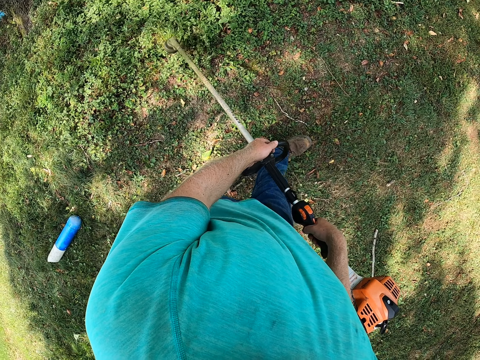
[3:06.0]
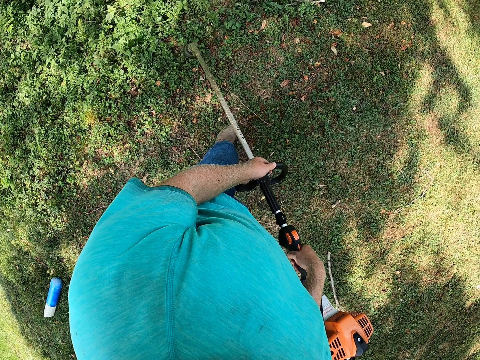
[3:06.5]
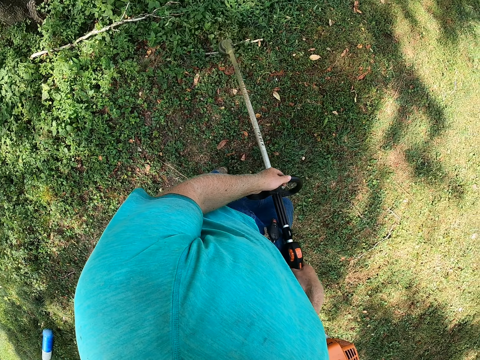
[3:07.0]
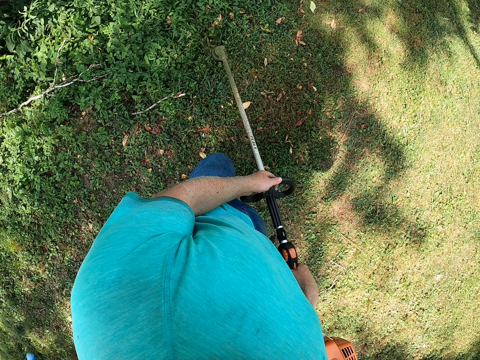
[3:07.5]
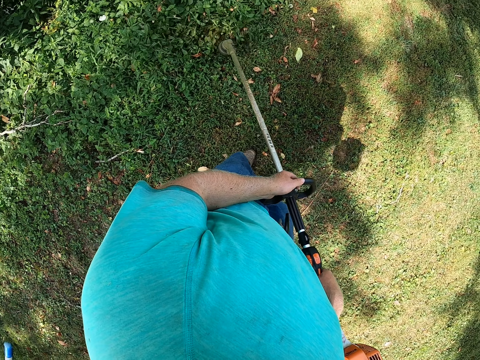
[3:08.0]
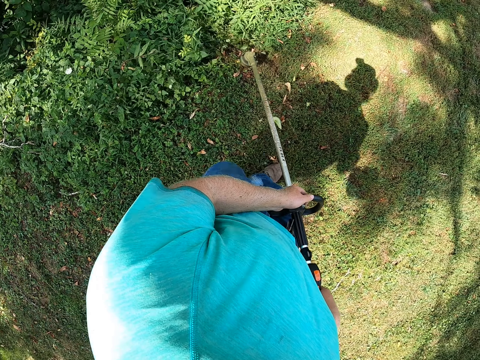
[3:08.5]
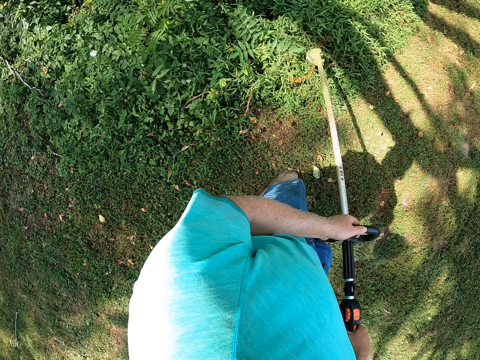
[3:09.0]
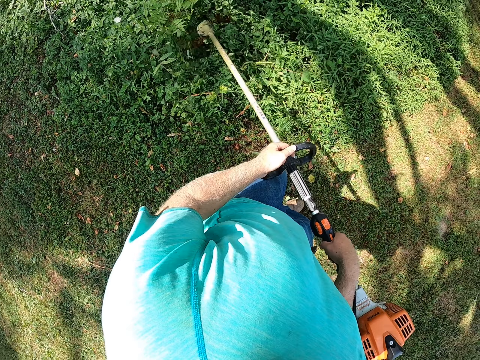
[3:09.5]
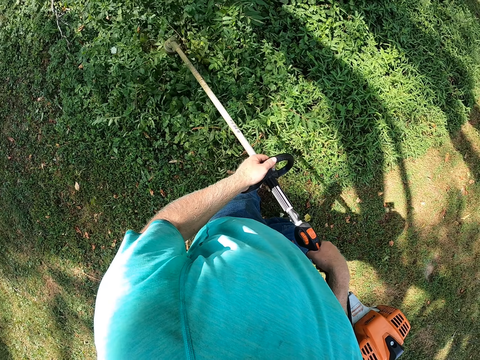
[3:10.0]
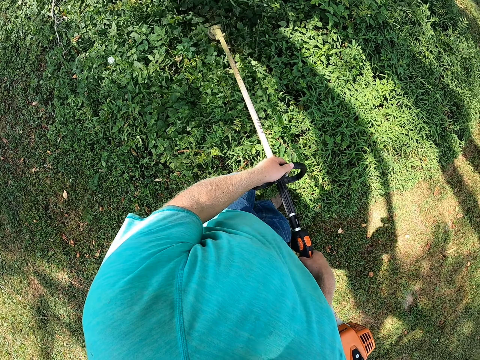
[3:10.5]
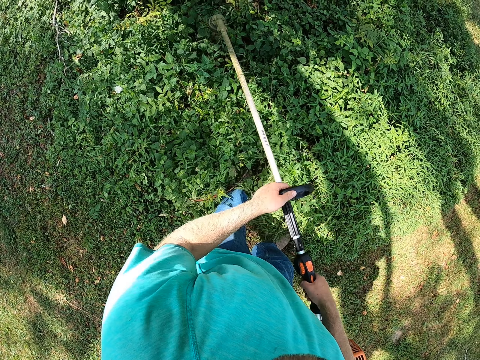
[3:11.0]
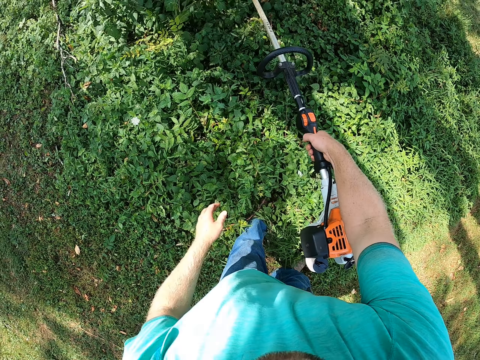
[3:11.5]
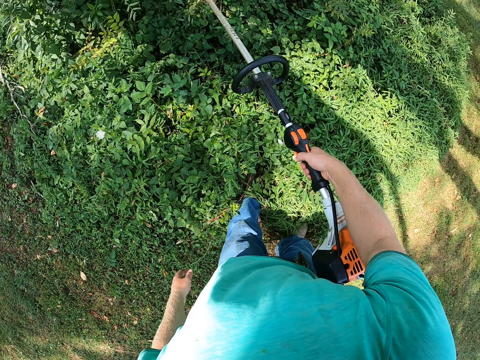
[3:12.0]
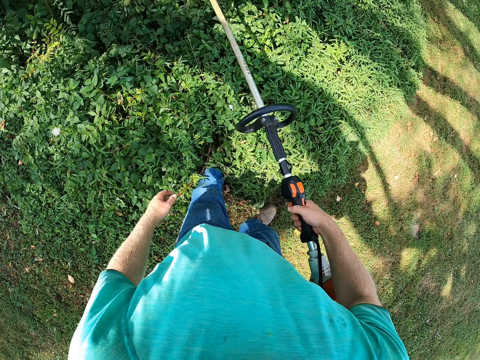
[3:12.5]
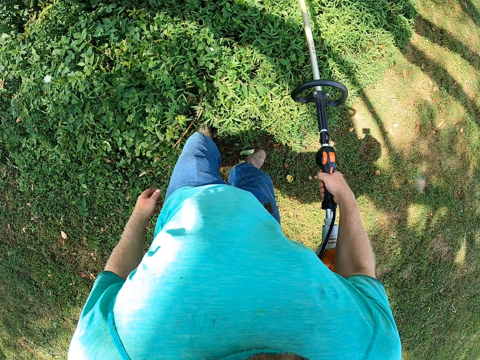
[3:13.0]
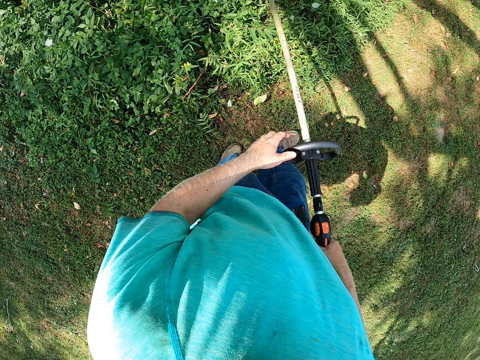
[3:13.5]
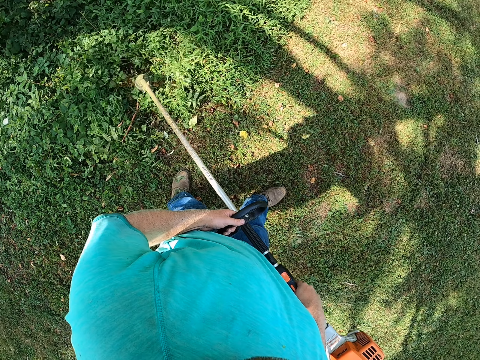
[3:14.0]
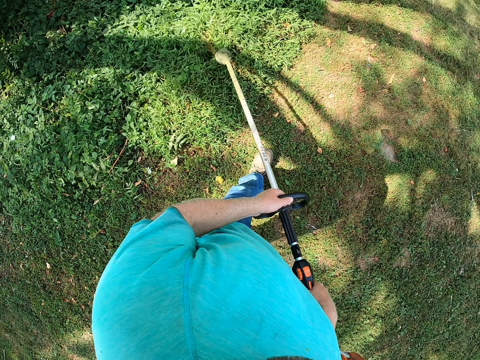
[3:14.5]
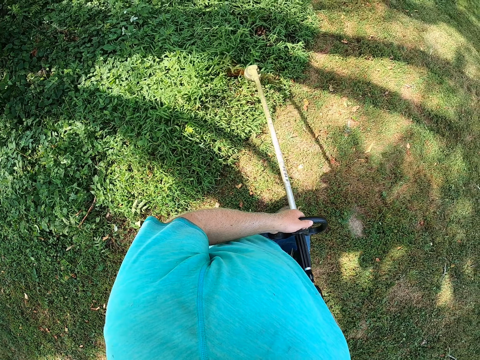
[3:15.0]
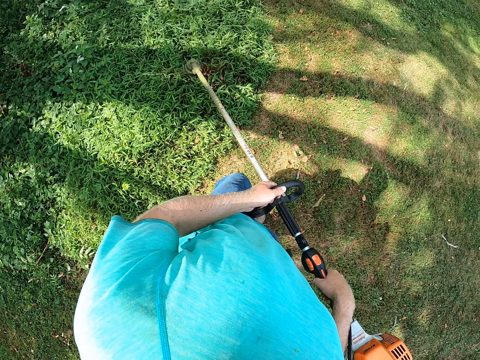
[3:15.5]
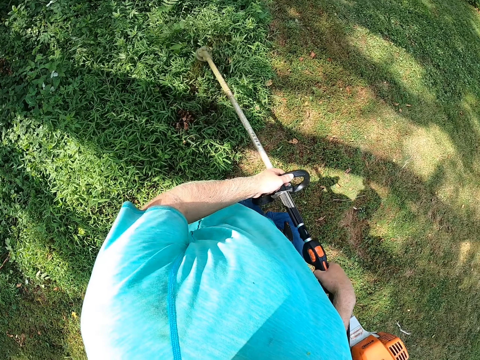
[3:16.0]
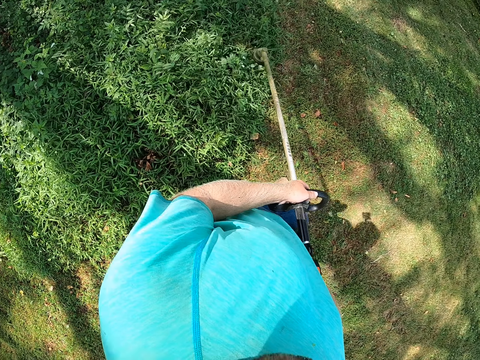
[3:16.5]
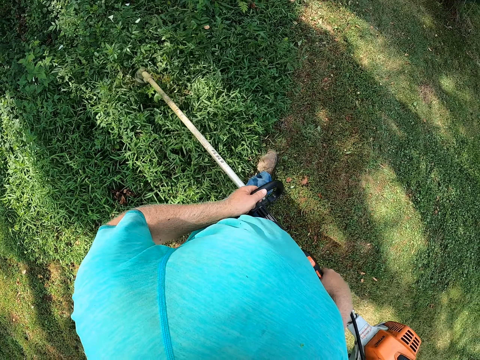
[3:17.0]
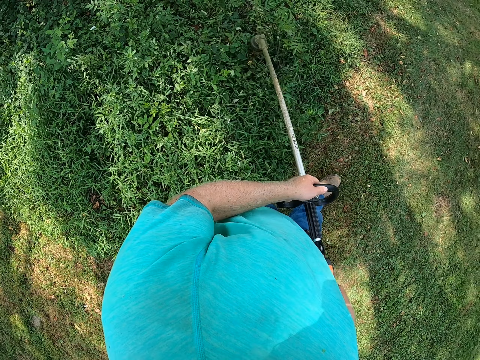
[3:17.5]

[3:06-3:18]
The camera wearer cuts the grass. They move the grass cutter.

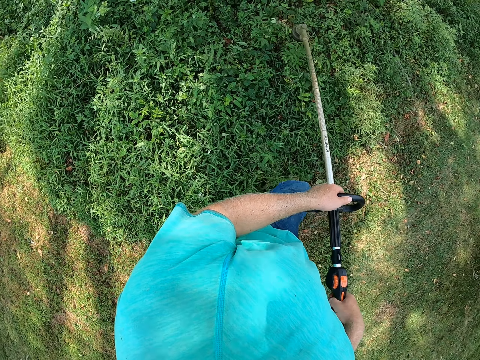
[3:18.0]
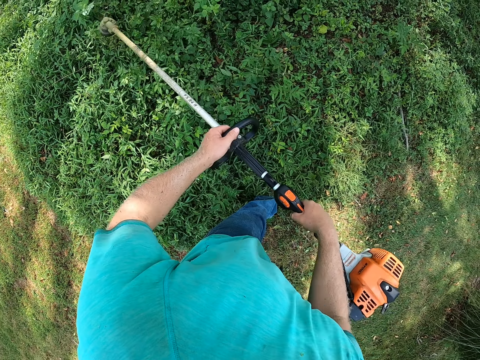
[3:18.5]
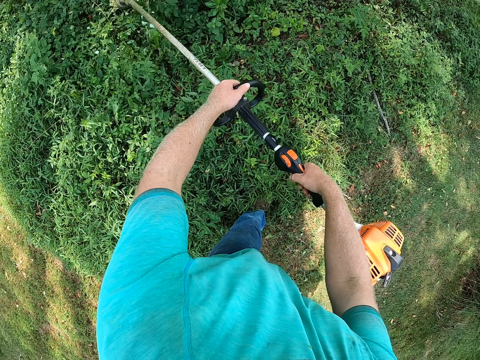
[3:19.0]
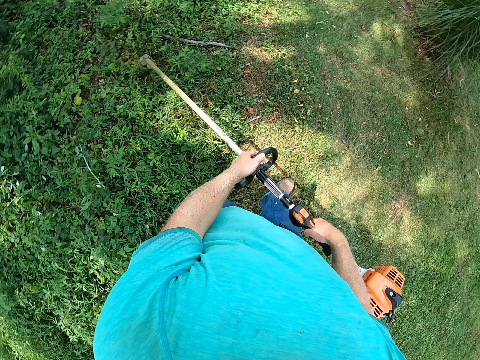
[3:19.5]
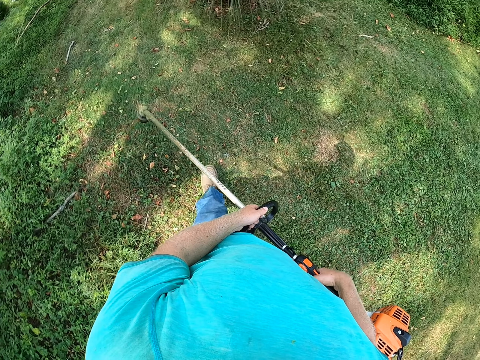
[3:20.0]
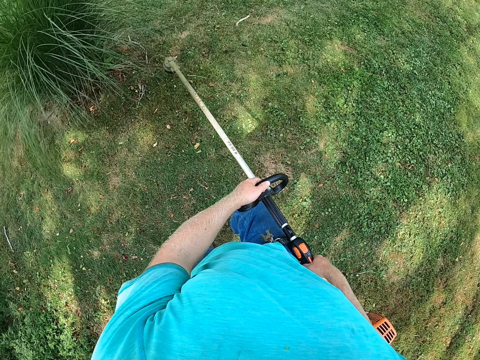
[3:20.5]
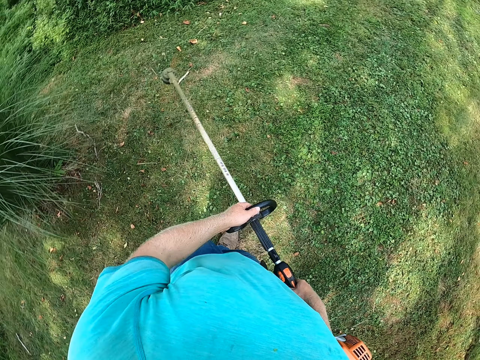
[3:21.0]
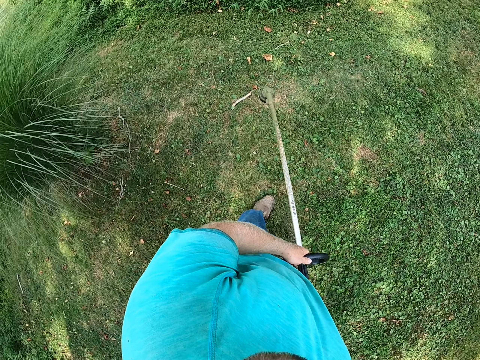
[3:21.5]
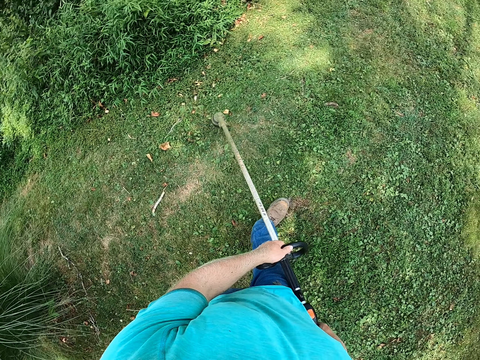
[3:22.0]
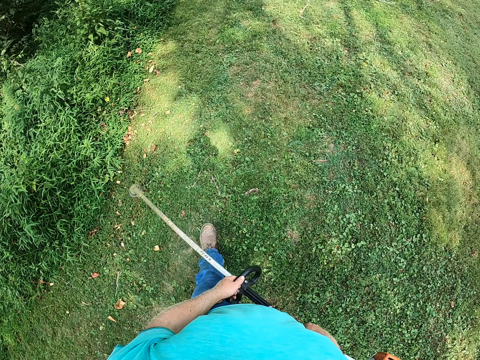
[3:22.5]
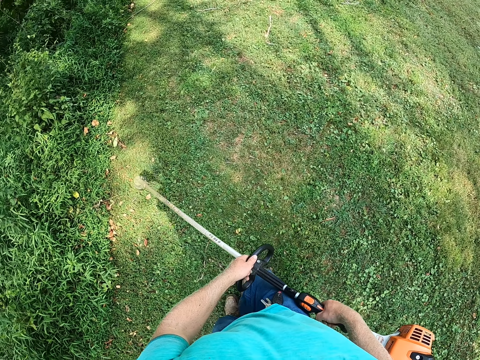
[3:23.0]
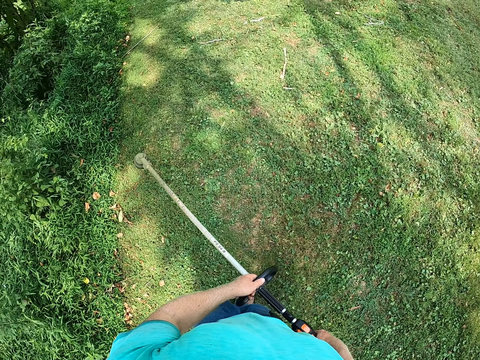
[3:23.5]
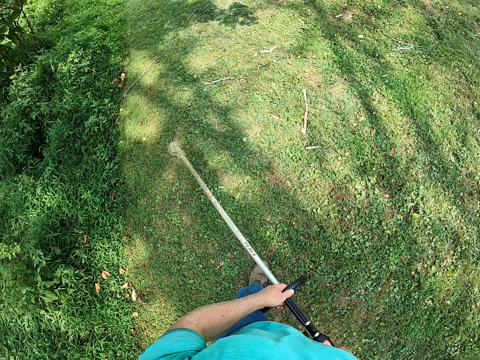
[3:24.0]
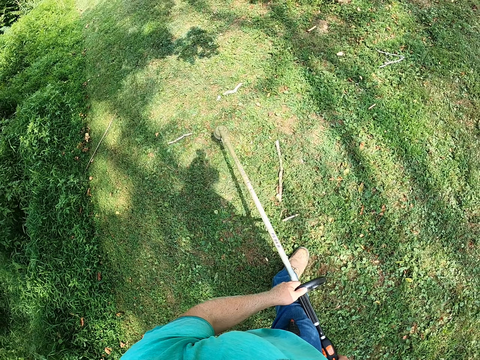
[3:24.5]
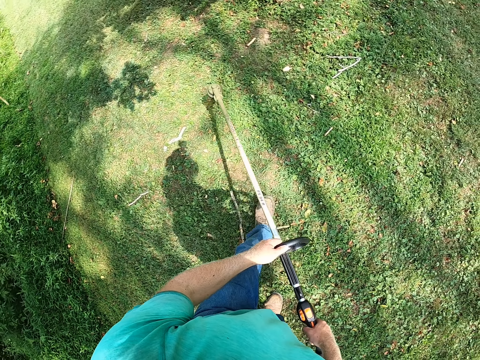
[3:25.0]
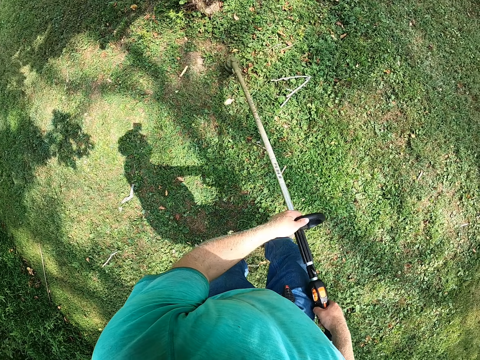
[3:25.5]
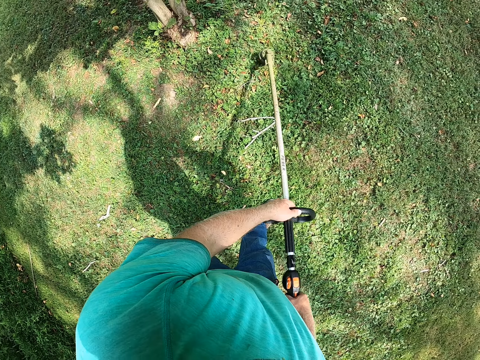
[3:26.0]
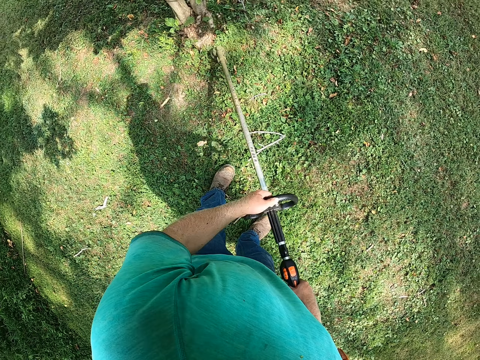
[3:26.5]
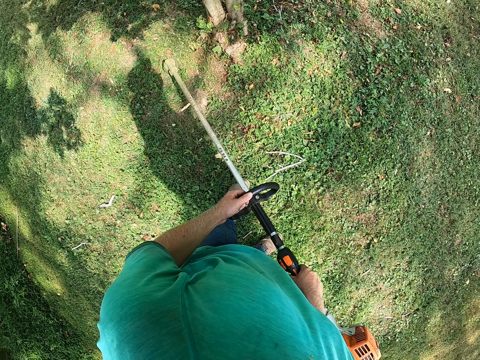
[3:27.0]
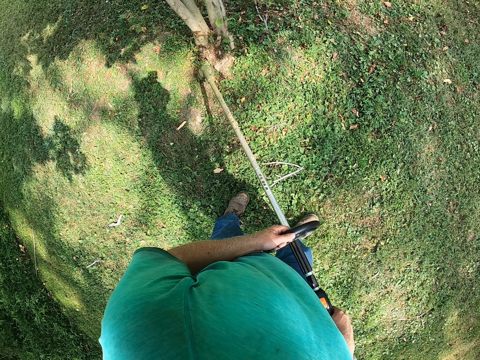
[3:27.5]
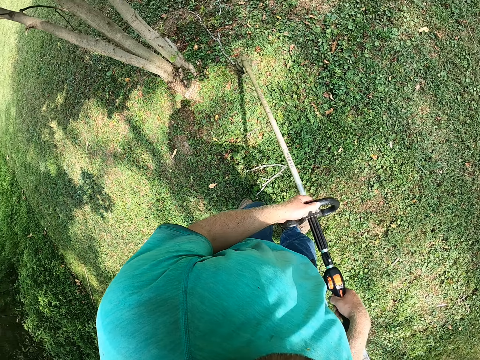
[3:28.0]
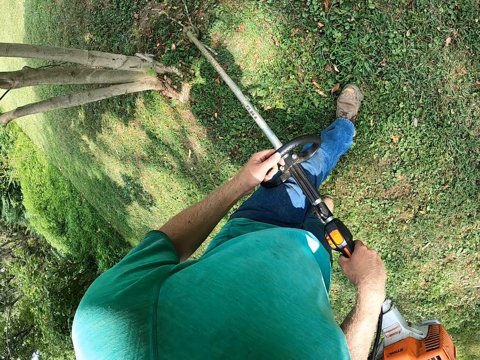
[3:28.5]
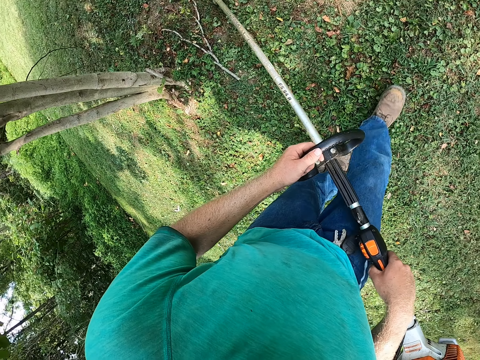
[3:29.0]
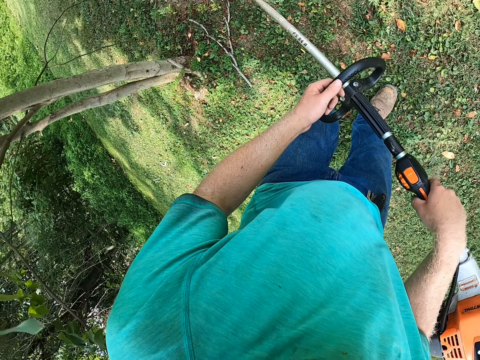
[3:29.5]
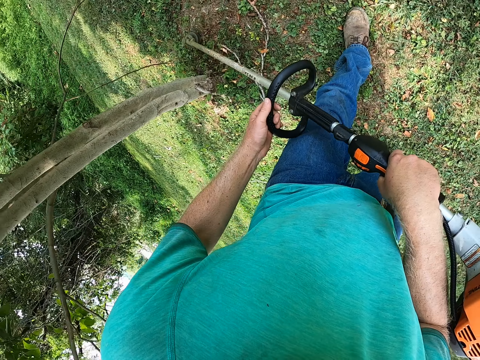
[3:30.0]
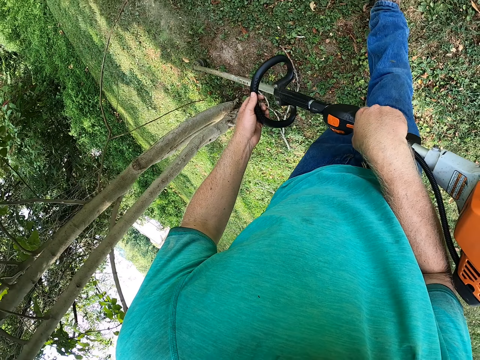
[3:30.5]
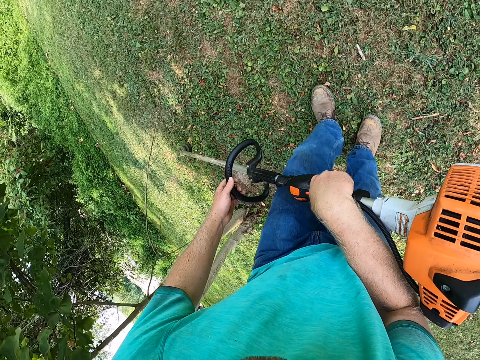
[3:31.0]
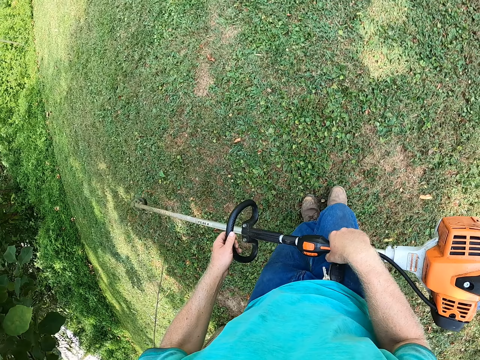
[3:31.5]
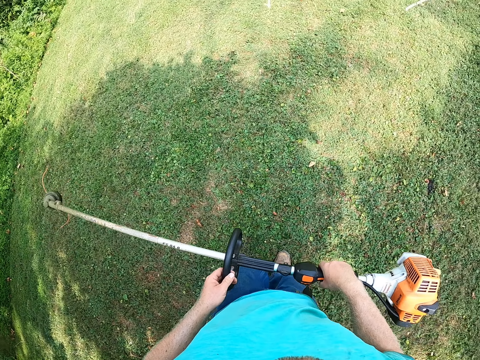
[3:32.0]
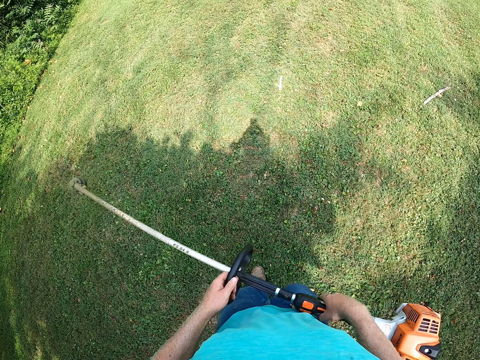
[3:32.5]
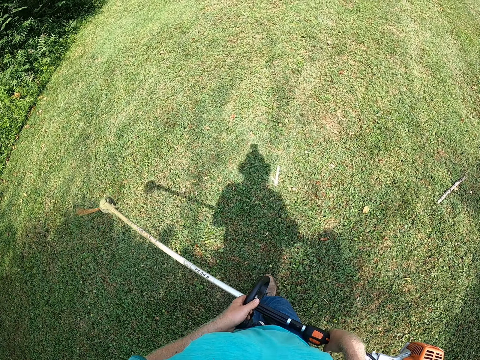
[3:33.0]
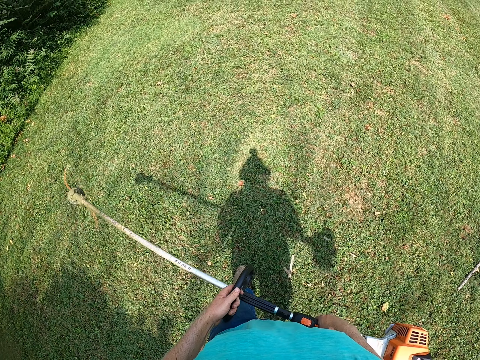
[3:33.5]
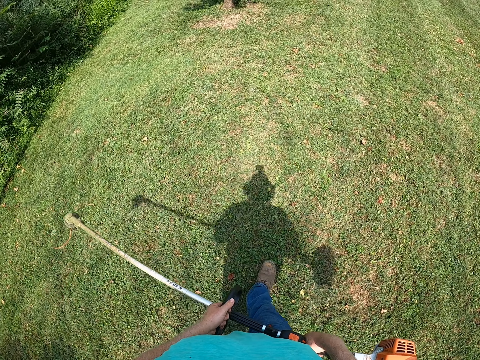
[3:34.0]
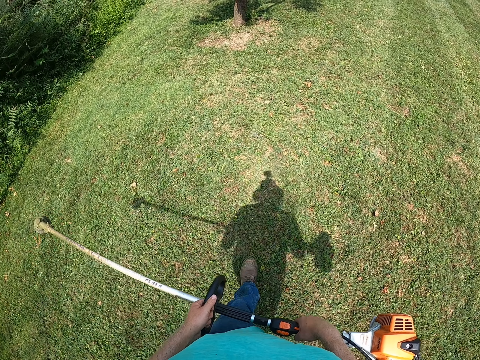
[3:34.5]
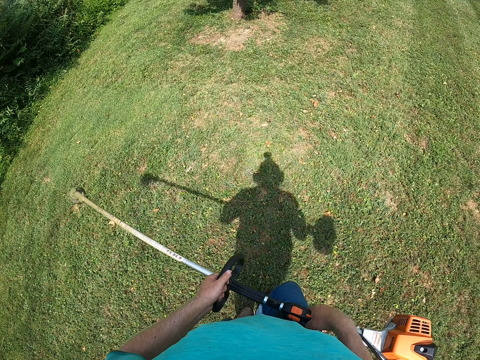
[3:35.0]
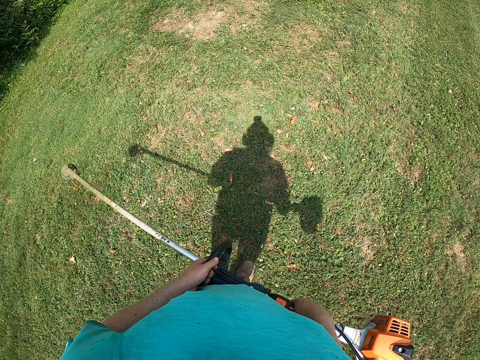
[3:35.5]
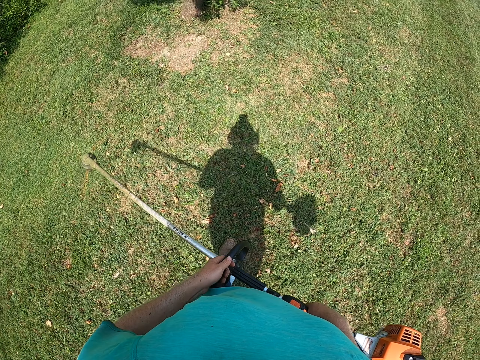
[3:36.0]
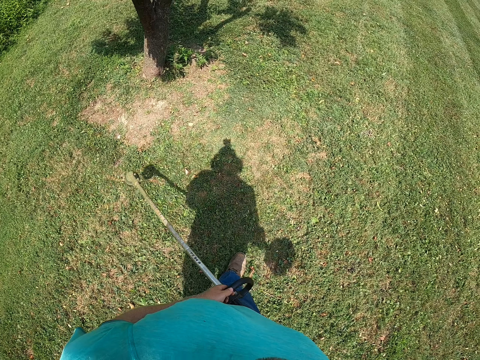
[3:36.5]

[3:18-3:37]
The camera wearer lifts the grass cutter. They walk around. They cut the grass.
